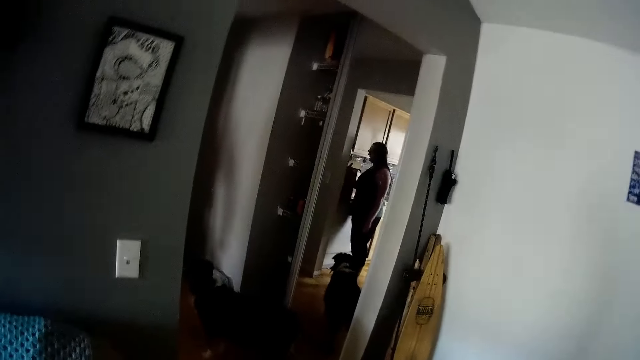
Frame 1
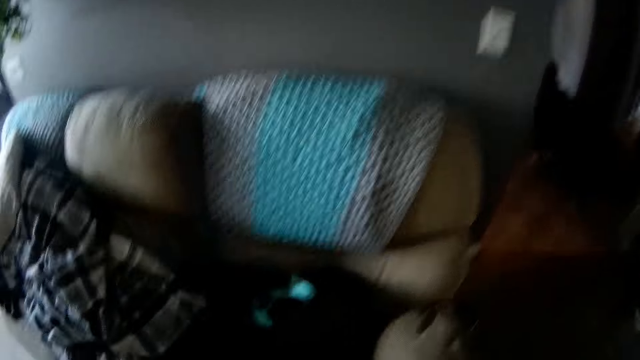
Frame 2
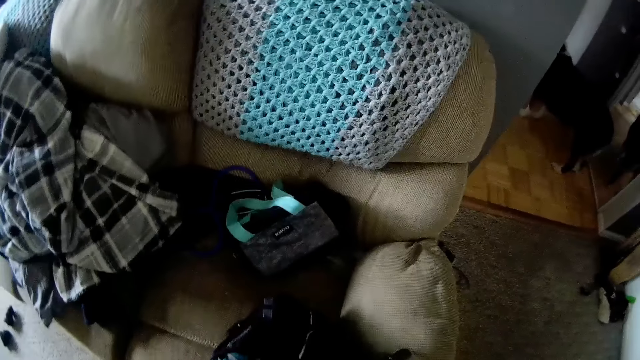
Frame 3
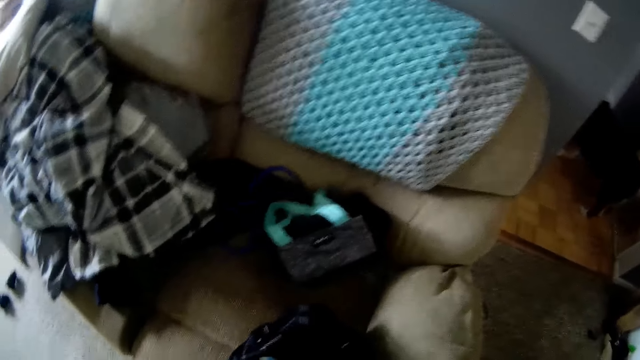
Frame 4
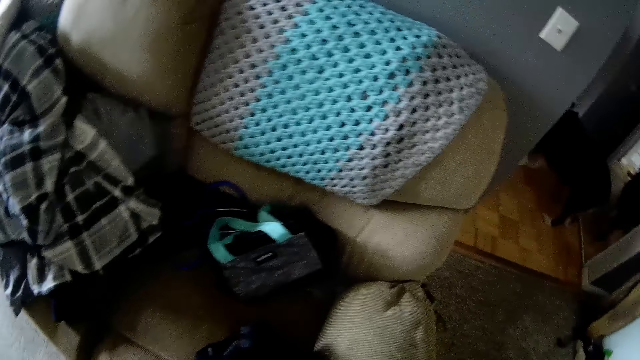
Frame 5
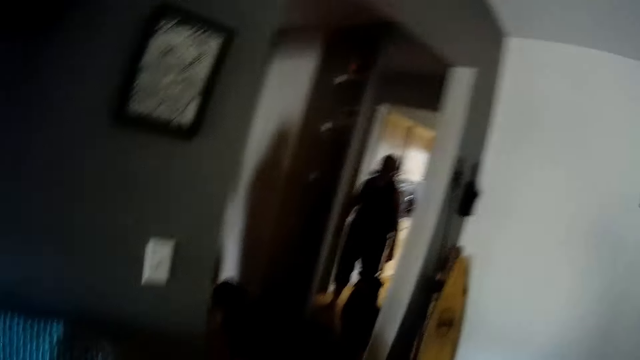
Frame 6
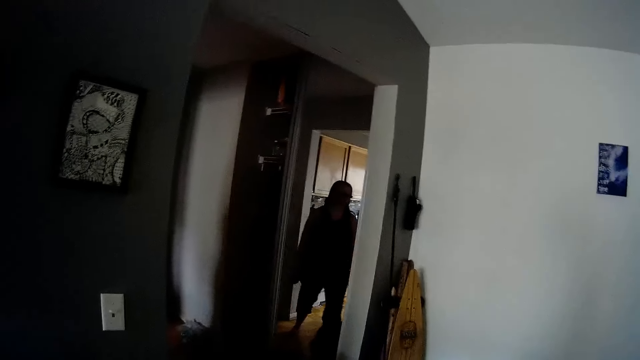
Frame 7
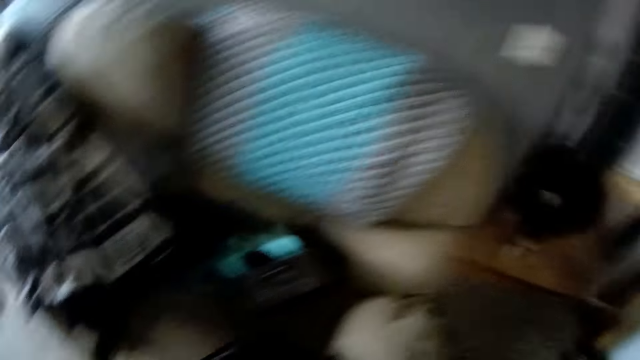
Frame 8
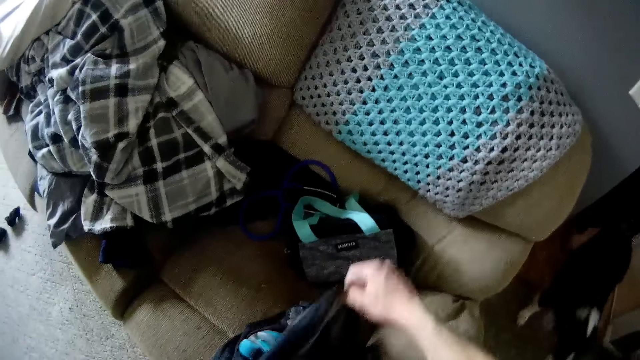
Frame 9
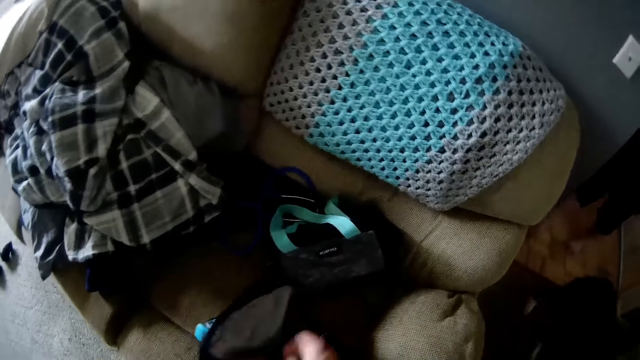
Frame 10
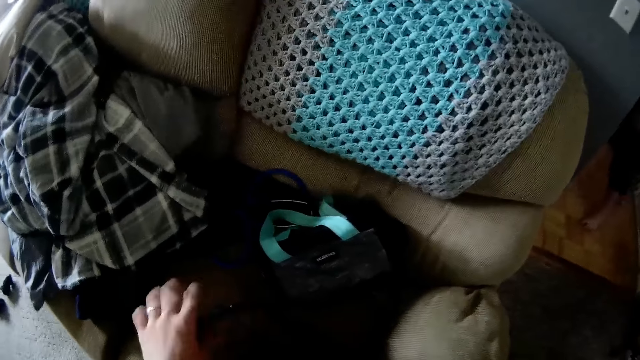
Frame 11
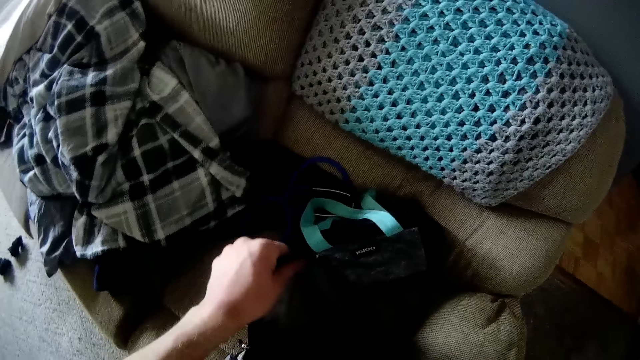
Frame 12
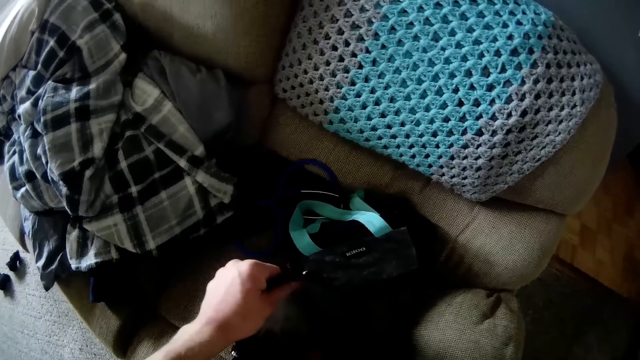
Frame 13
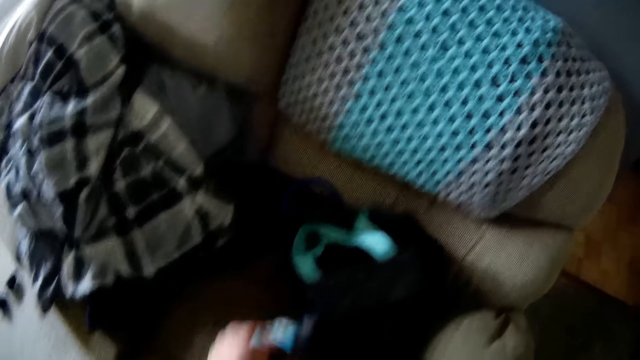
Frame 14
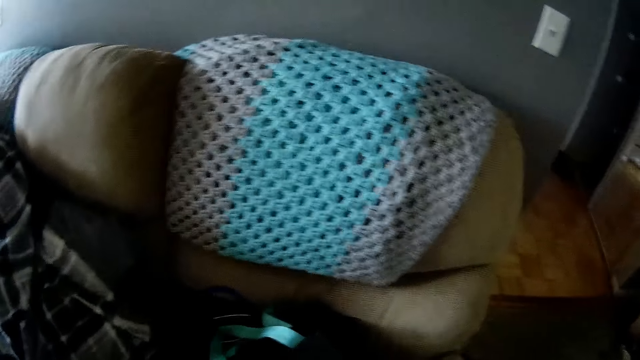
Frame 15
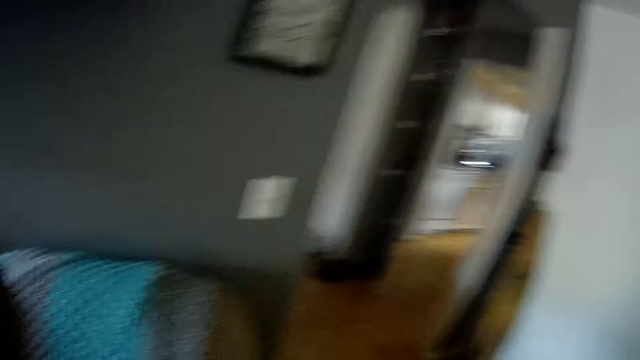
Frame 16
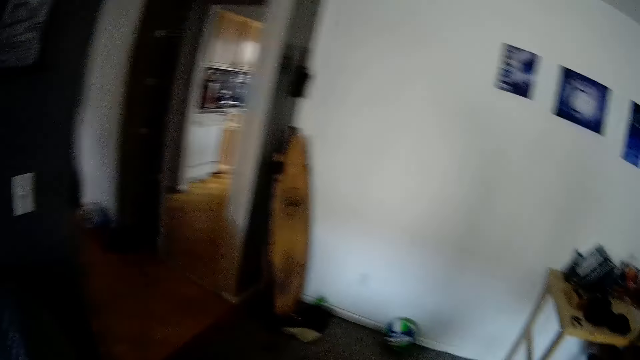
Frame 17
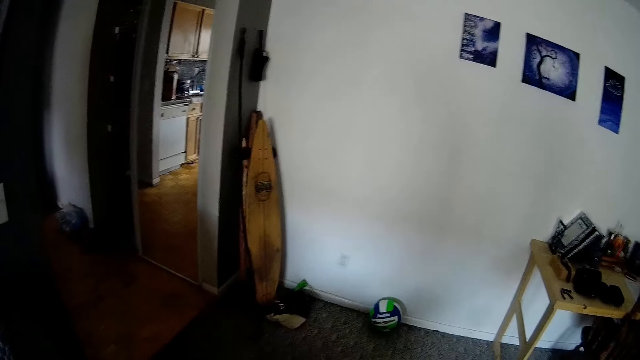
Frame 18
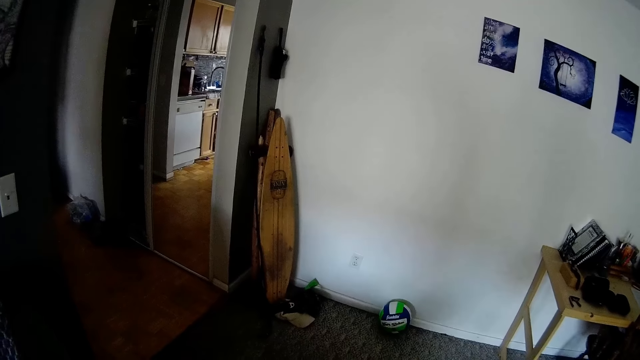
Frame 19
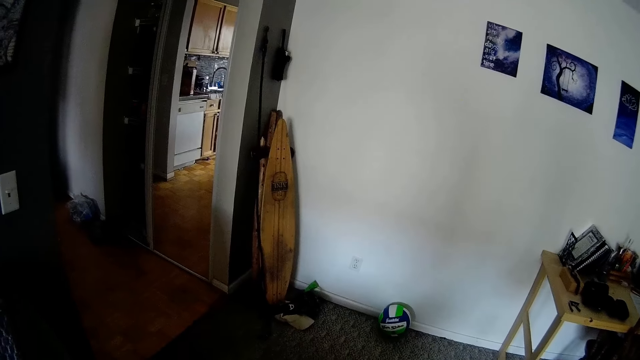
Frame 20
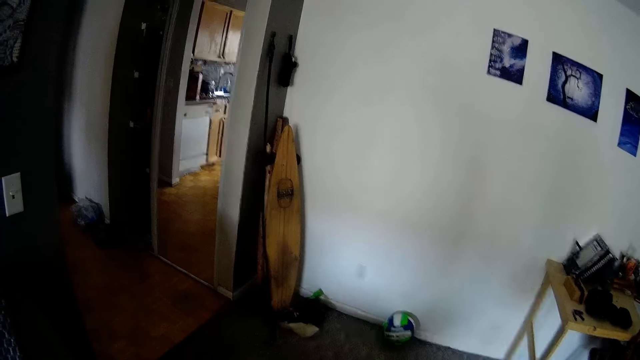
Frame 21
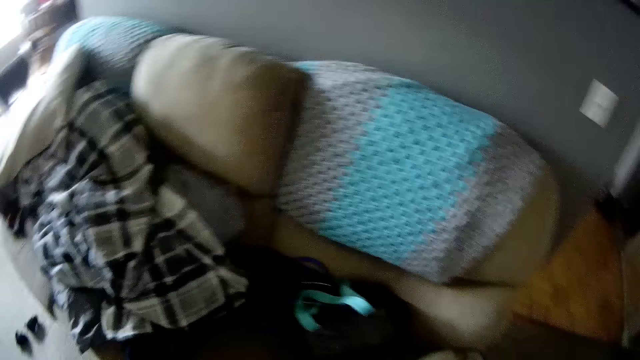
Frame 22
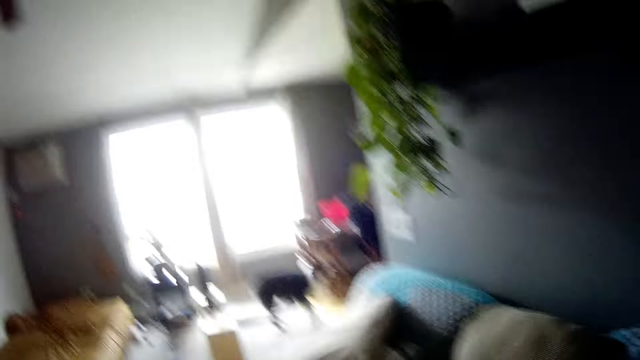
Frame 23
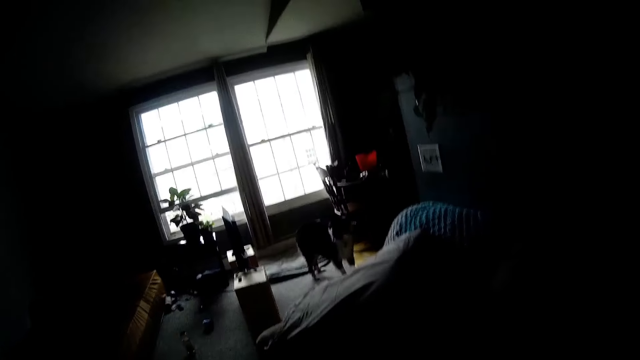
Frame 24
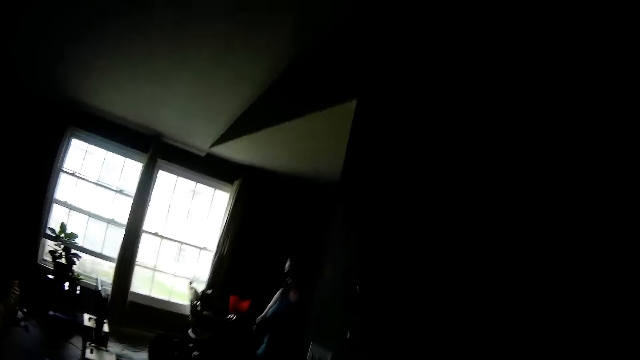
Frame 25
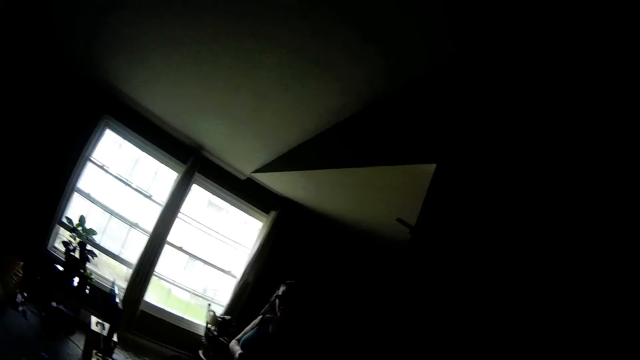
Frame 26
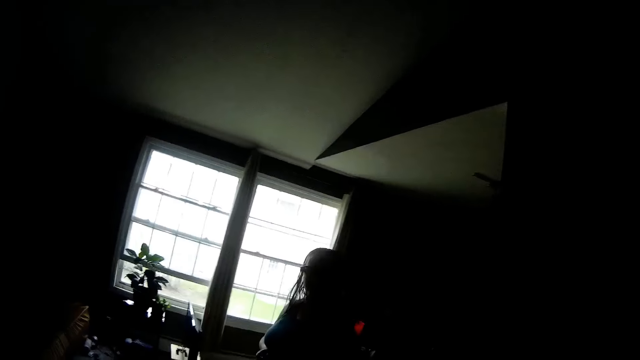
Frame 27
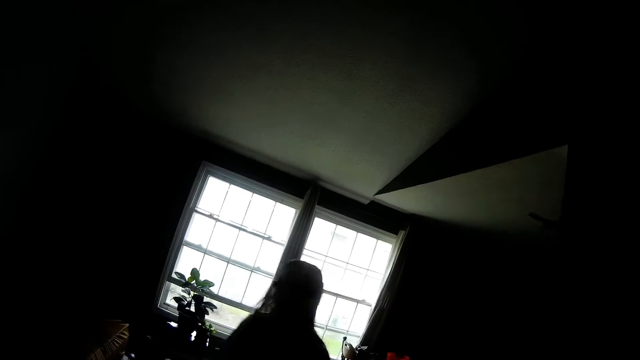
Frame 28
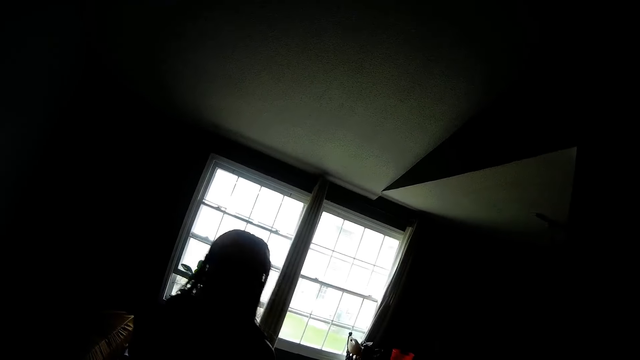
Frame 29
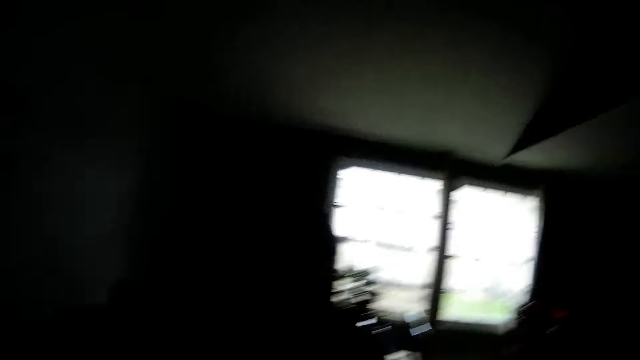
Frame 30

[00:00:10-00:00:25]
The camera wearer searches through his bag. He picks the wallet from the bag. The dog walks into the living room. The camera wearer talks to a lady. The lady walks into the living room.

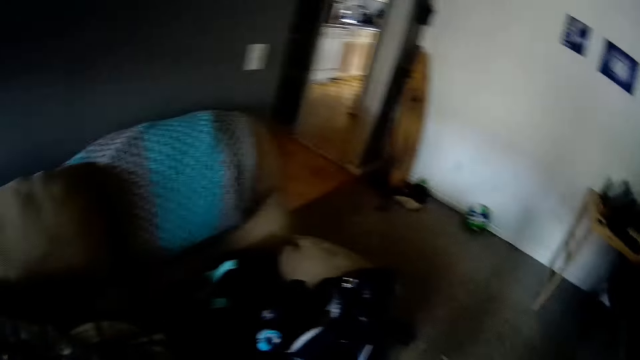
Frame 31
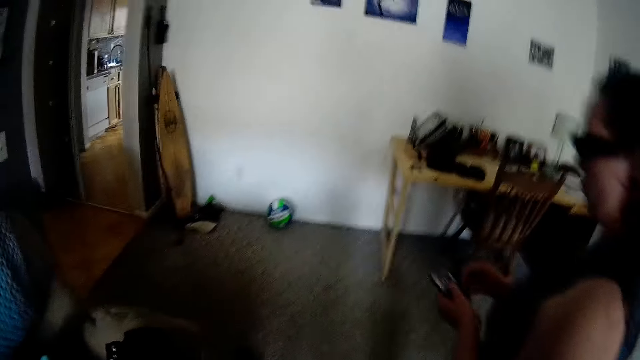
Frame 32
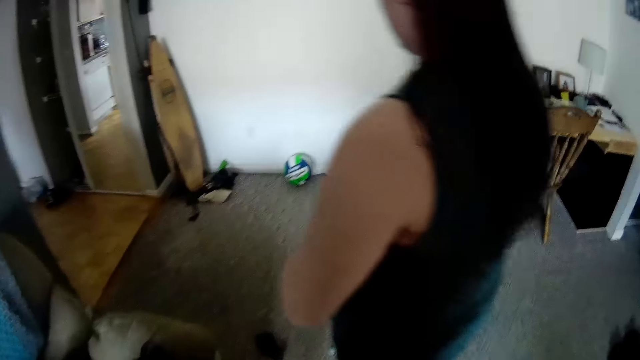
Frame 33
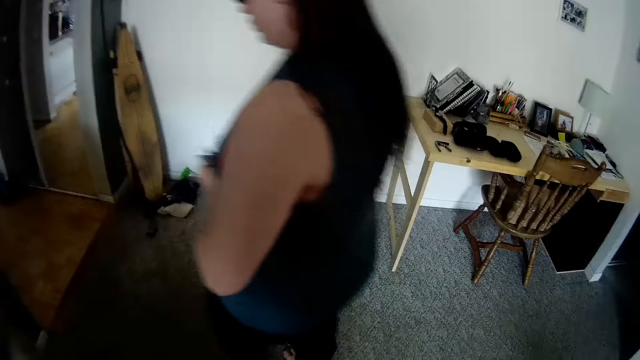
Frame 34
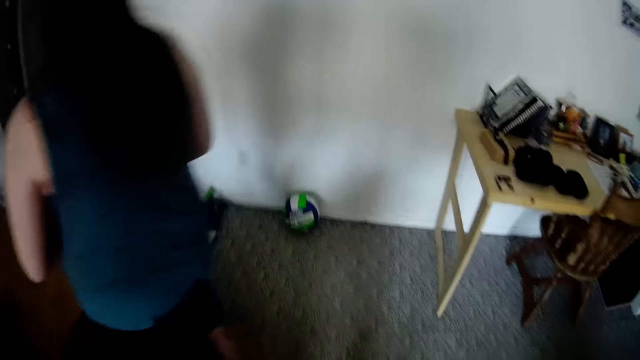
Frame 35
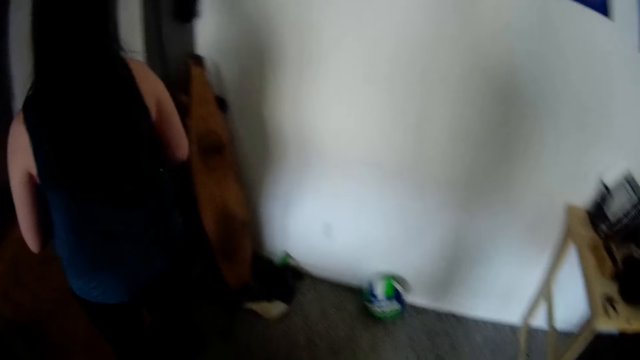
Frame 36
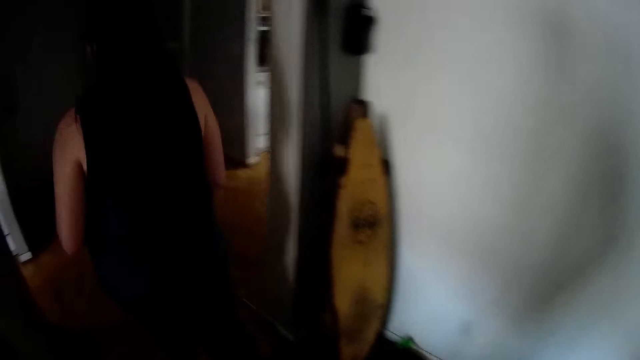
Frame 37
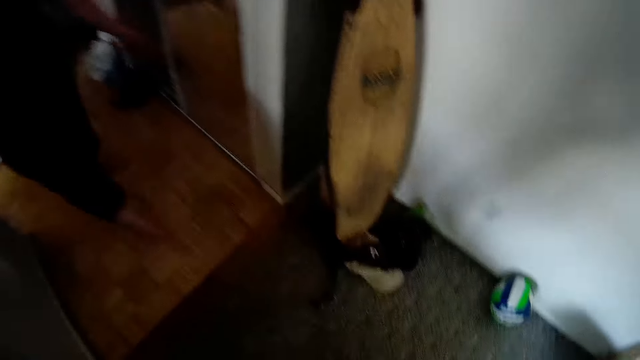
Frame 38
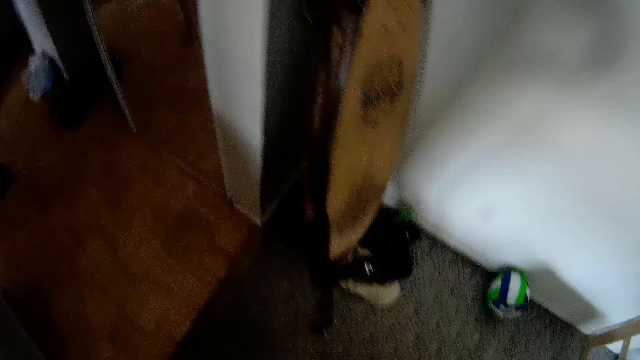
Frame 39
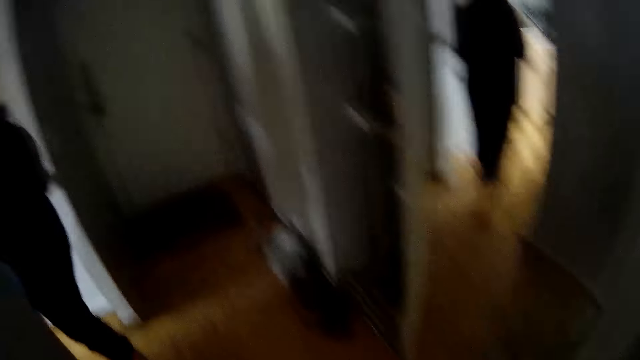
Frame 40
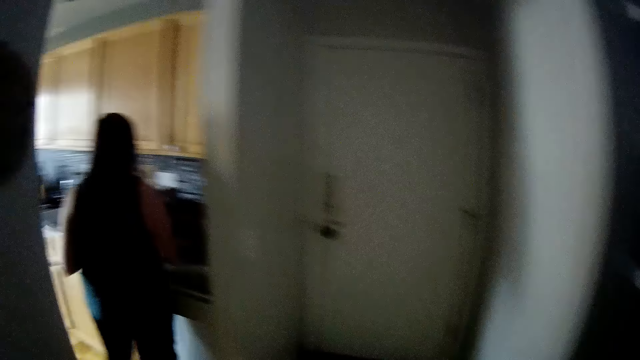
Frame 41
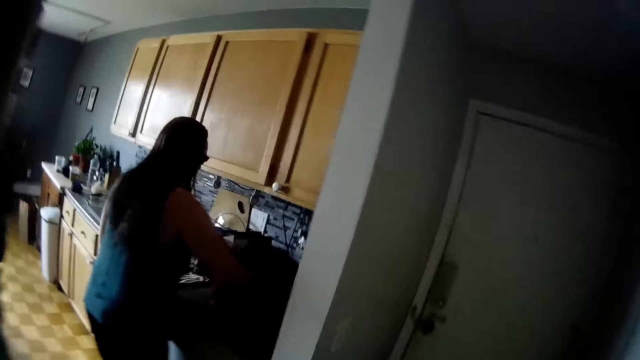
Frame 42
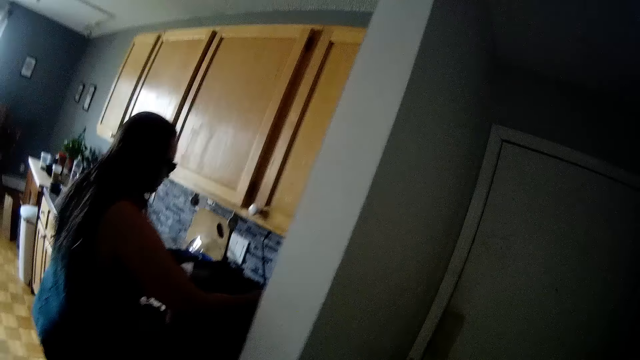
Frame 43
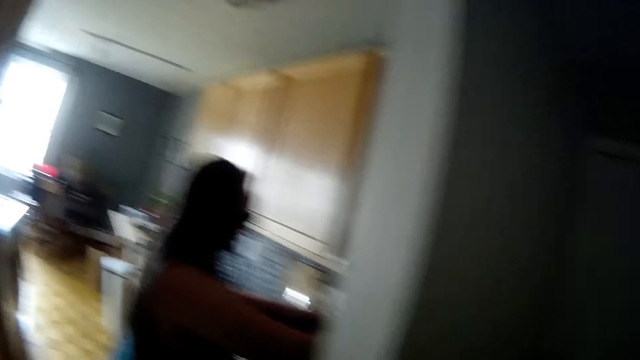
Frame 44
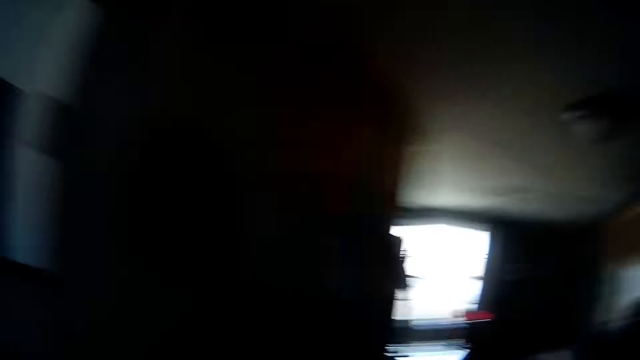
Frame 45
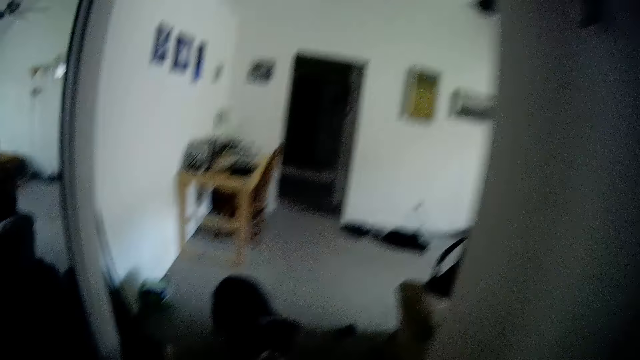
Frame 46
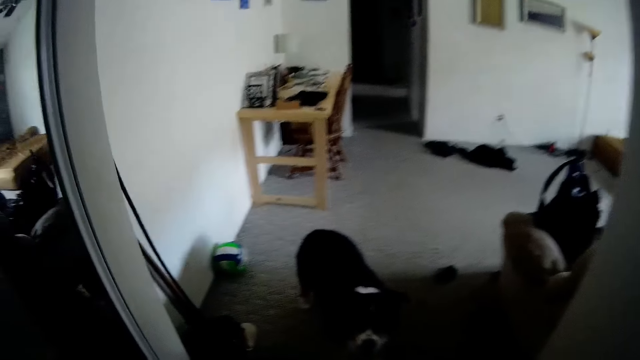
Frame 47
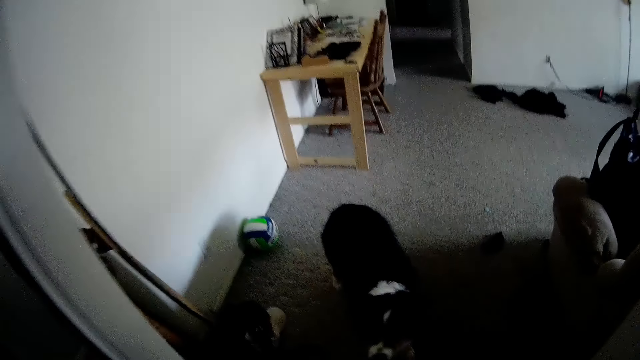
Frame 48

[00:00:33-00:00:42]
The camera wearer walks. A woman walks into the kitchen. The woman picks a water bottle from a cabinet top with her hands. The camera wearer looks around.
